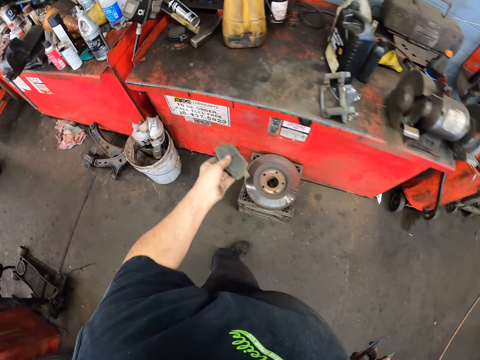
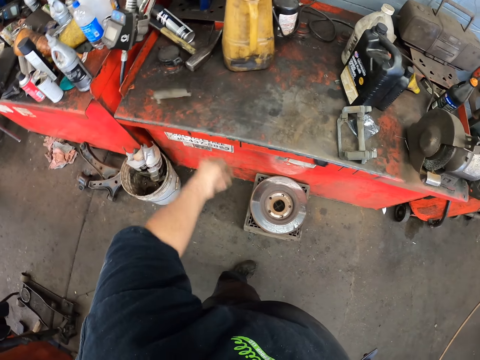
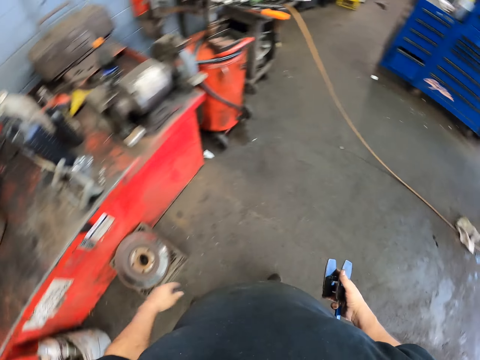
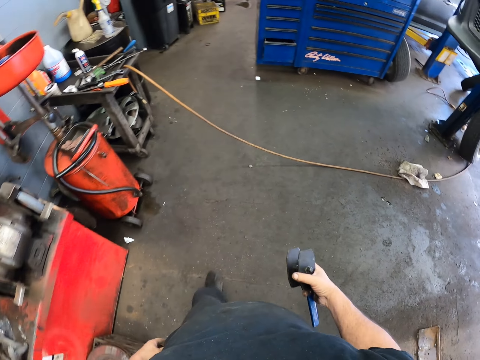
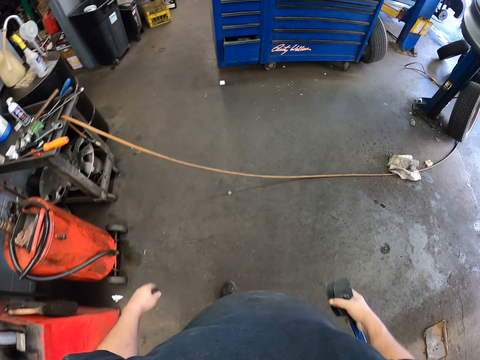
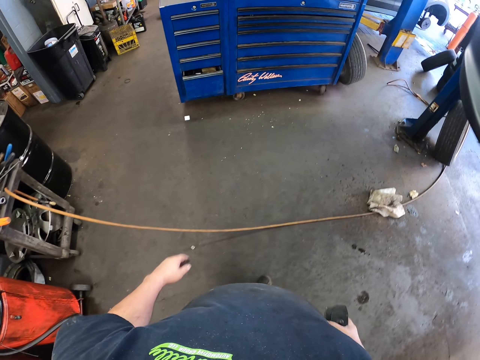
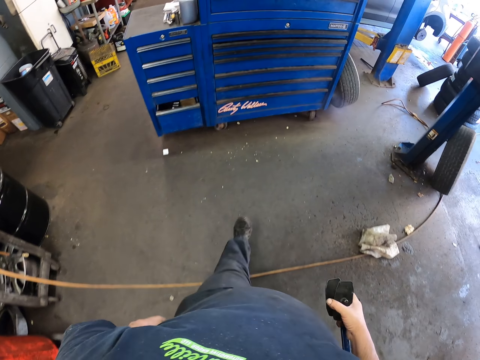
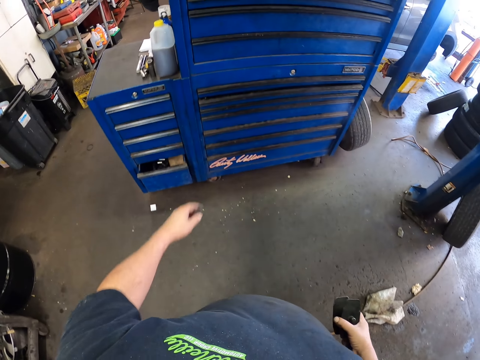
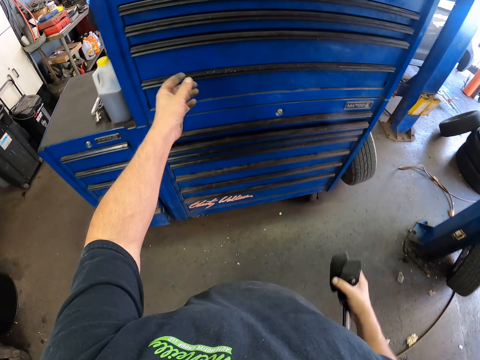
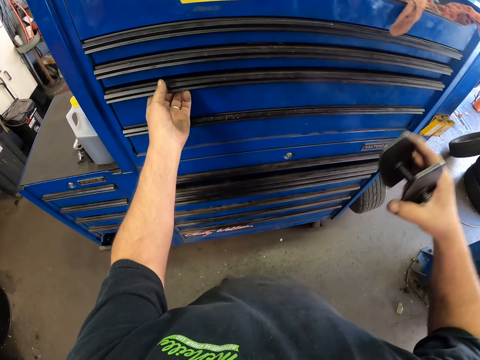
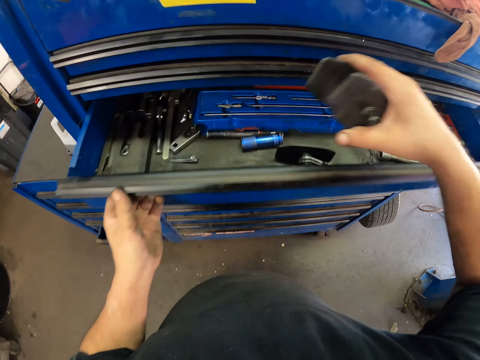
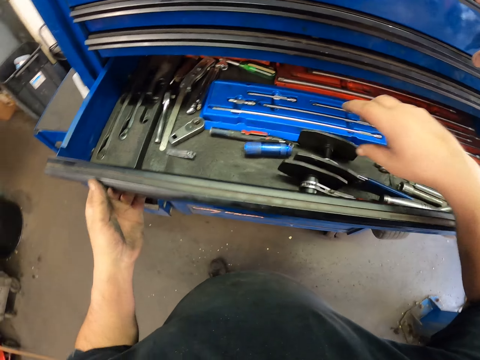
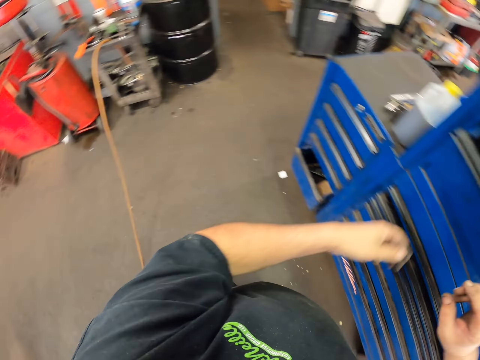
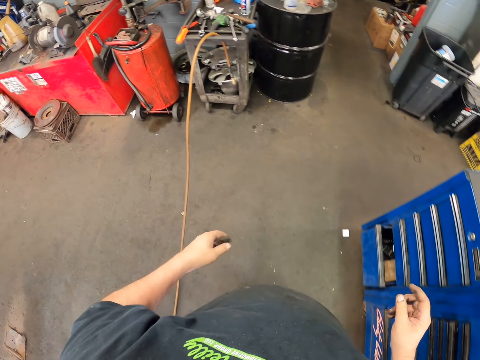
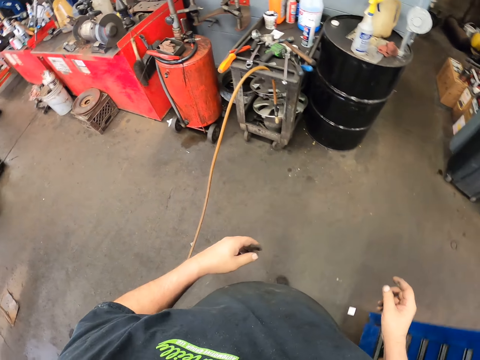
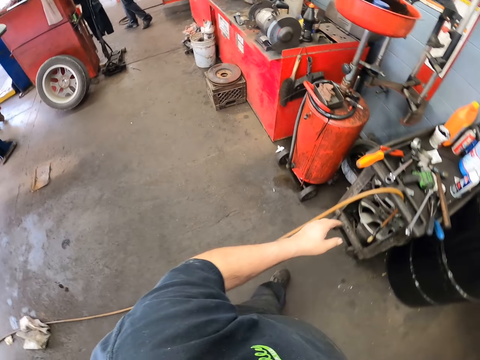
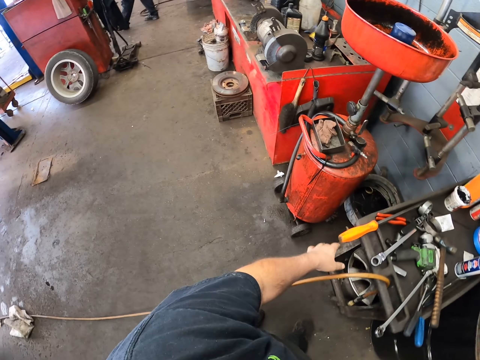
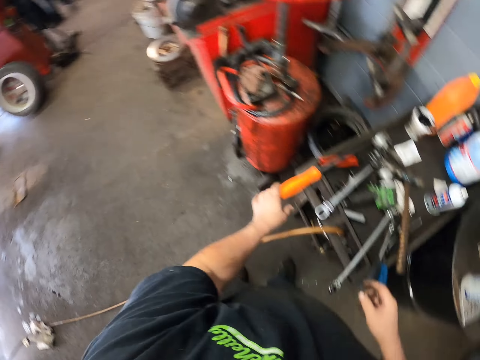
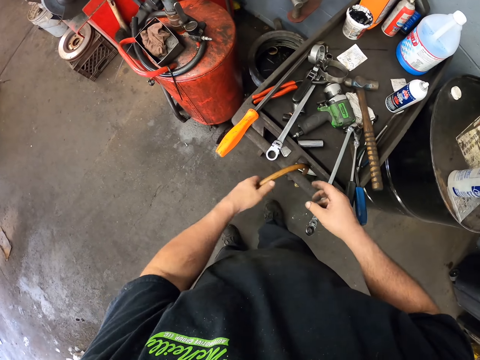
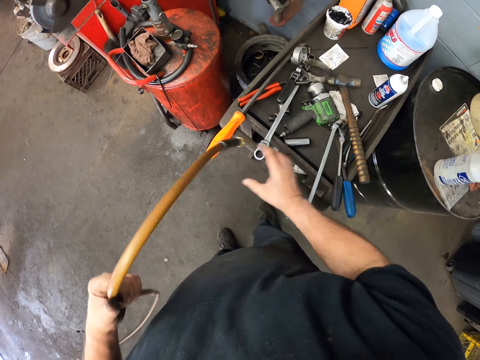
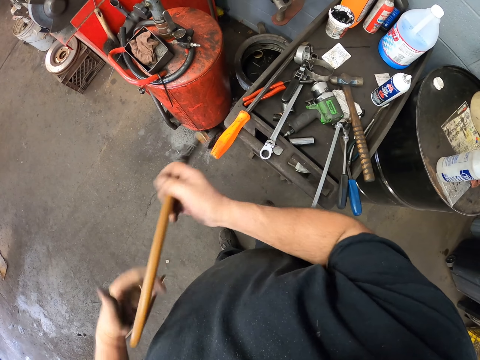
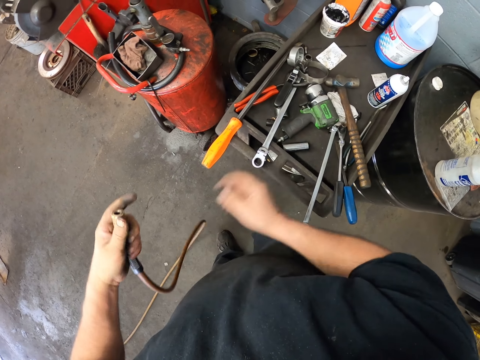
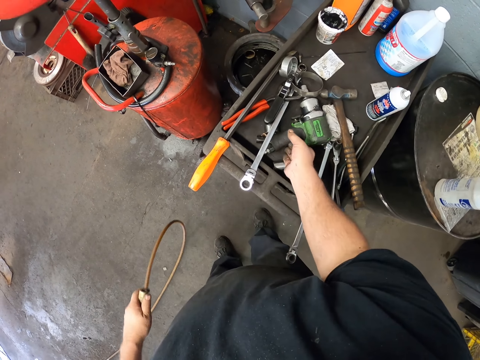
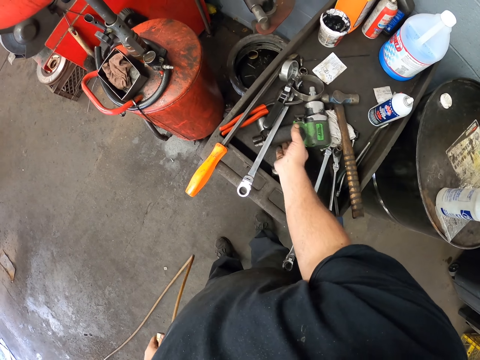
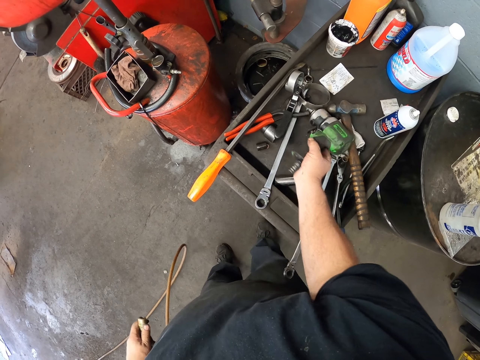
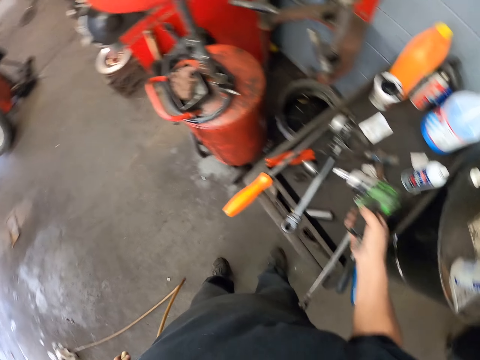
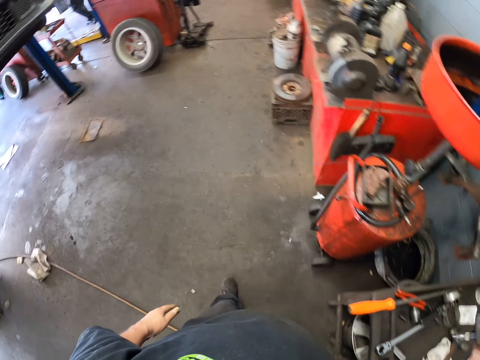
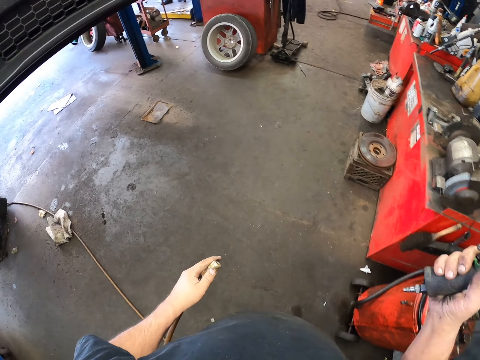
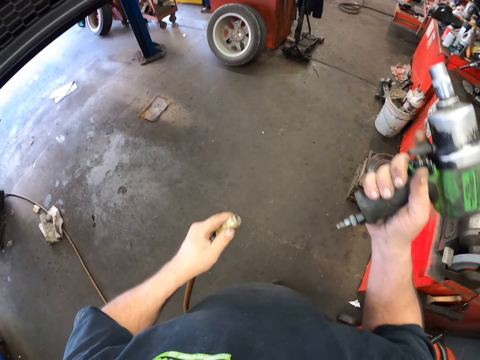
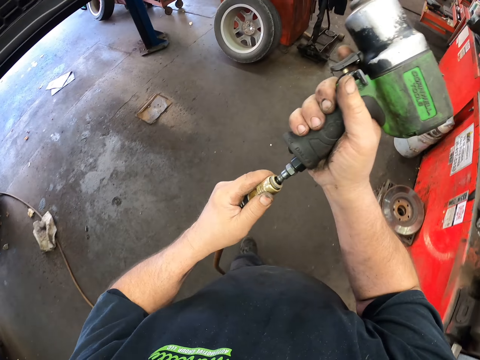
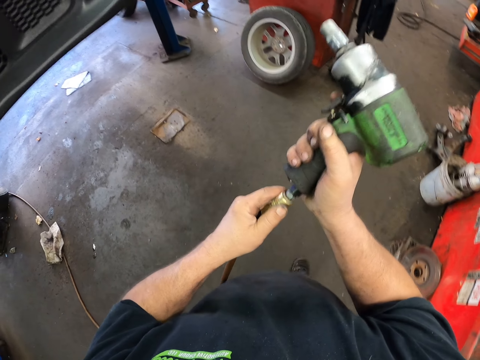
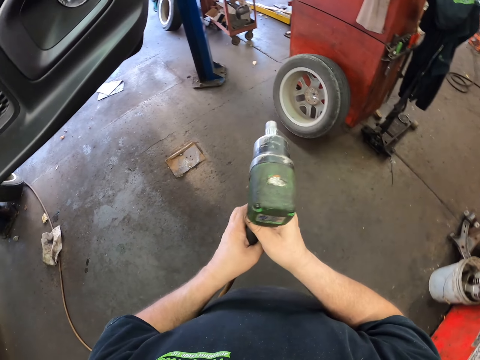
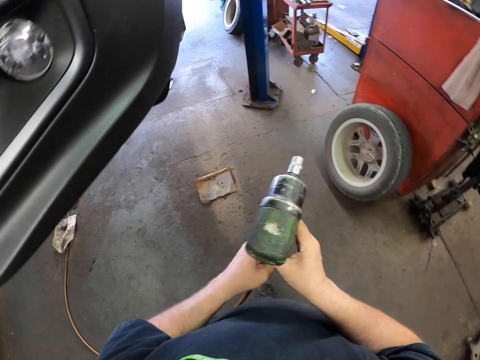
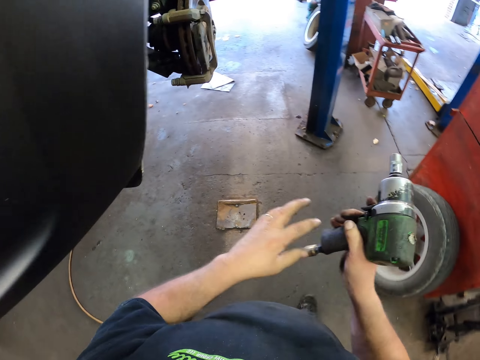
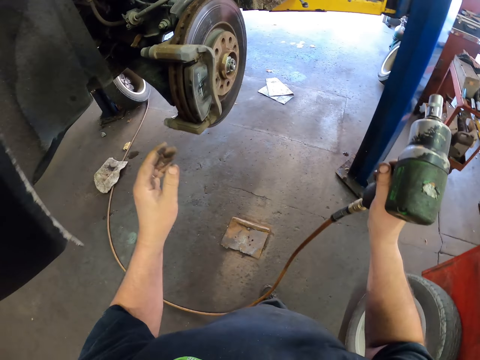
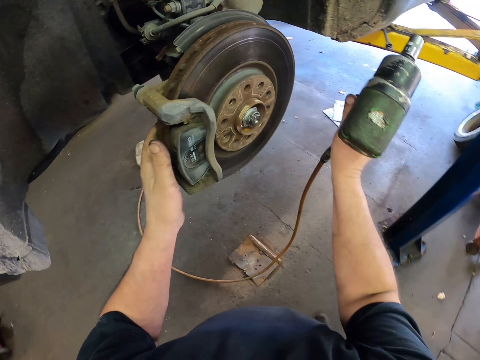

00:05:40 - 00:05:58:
The camera wearer throws the brake pad on a metal structure. They put something on the table. They walk in the room. They open a toolbox drawer, drop the caliper press tool in the drawer and close the drawer. They walk. They pick up a hose pipe. They move a wire pipe from the table. They pick up a drilling machine or impact wrench from the table. They walk. They connect the impact wrench with the hose pipe.

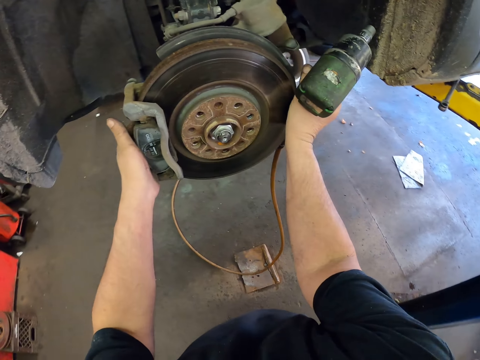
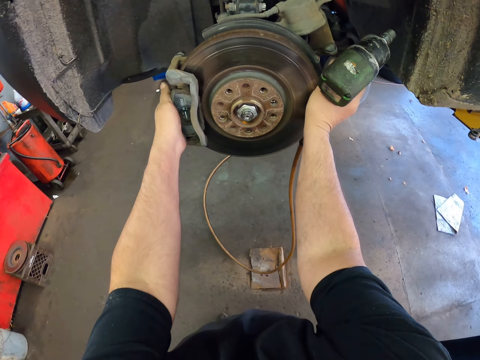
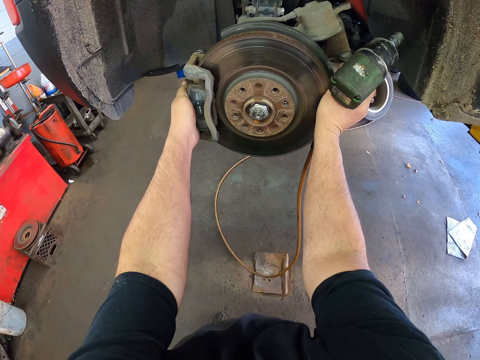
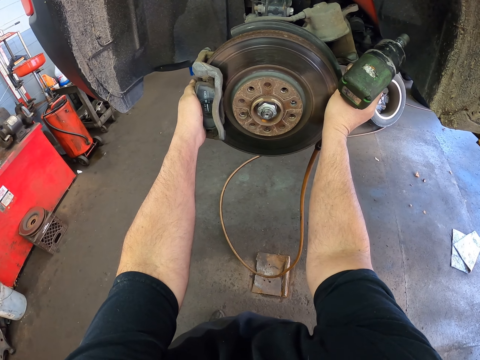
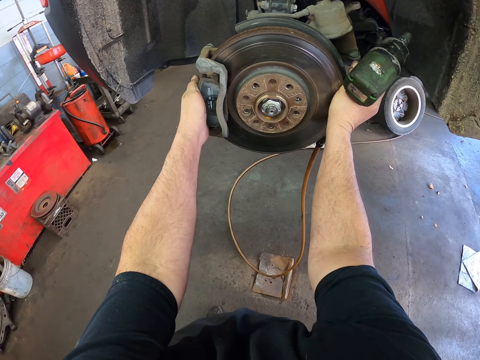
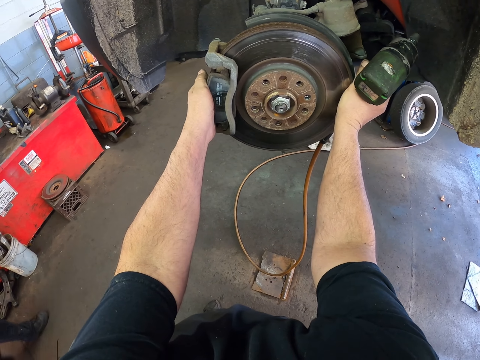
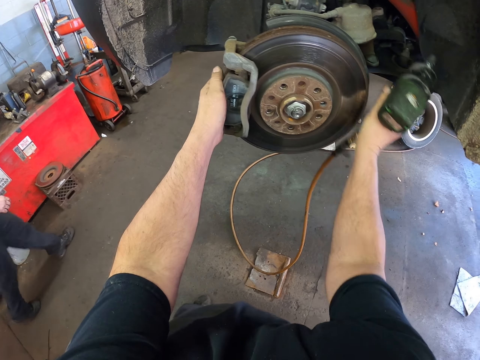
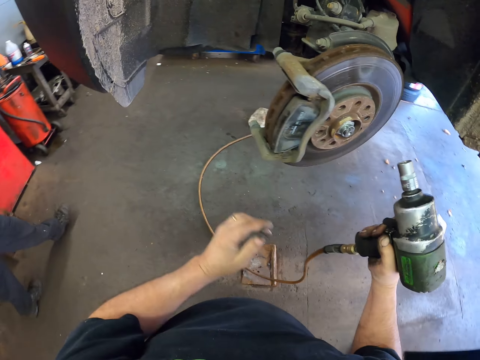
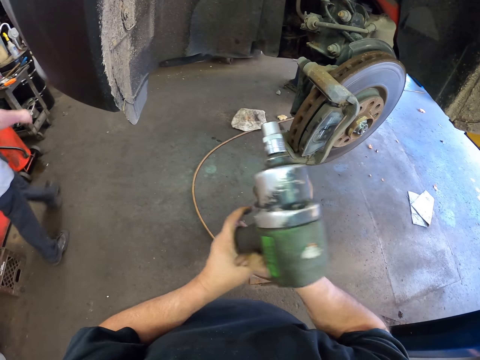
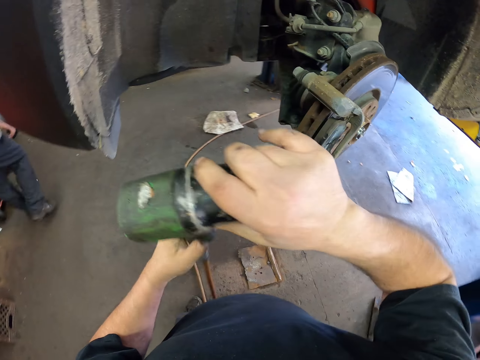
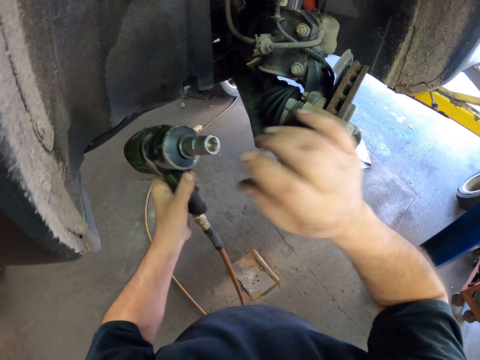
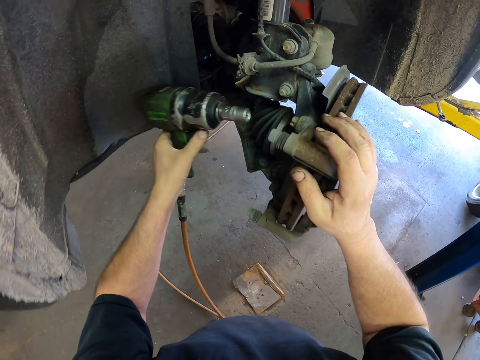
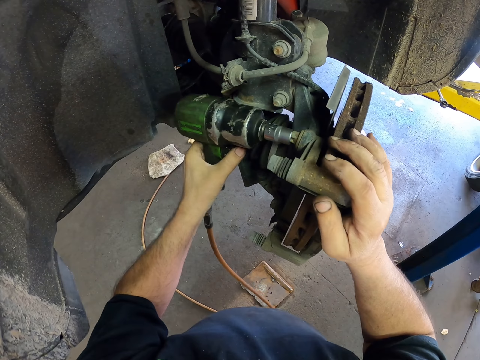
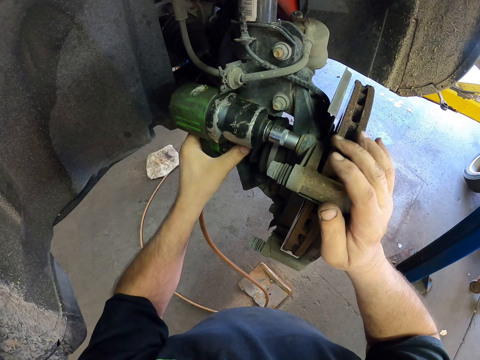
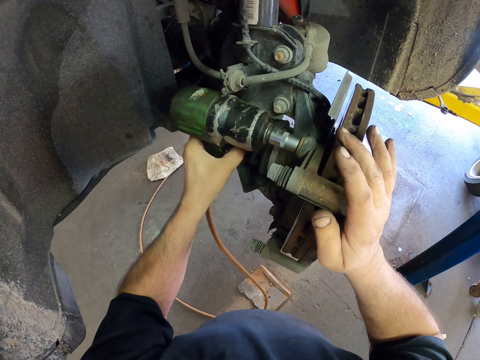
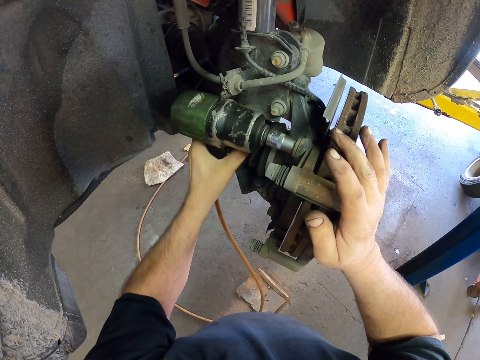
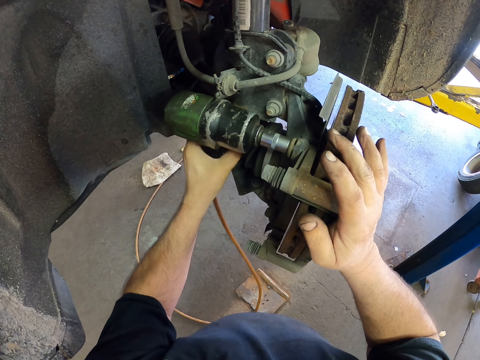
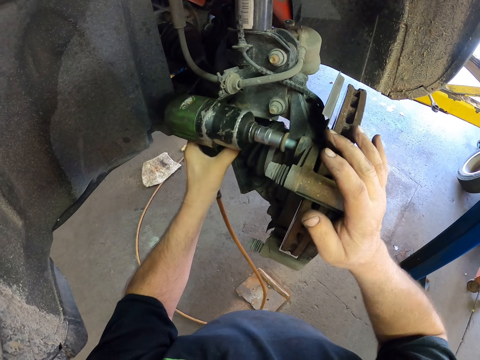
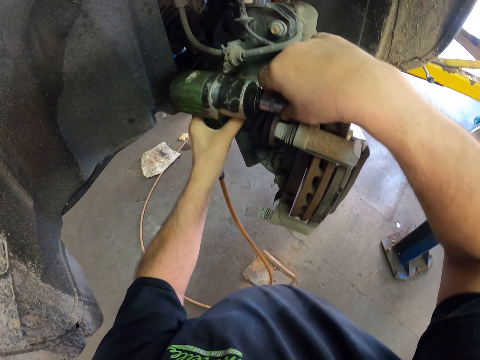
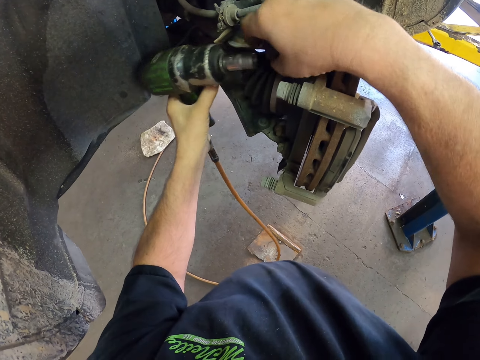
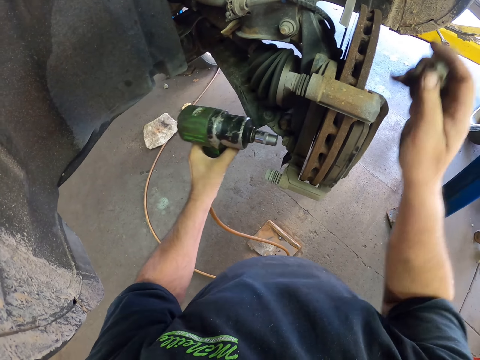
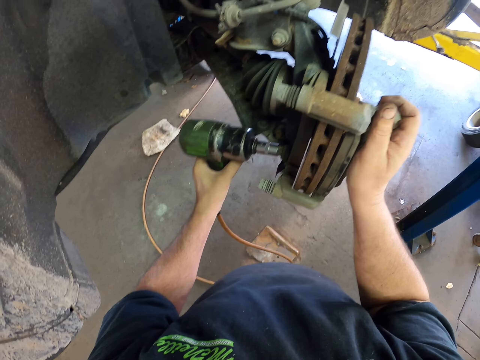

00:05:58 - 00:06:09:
The camera wearer pulls the wheel hub. They fix the tire with the drilling machine. They remove bolts with the impact wrench.
